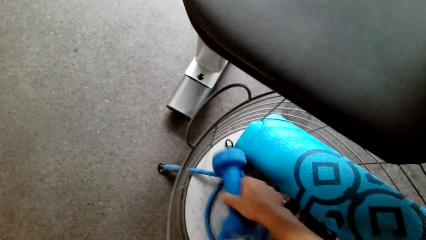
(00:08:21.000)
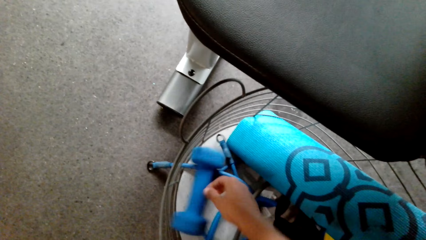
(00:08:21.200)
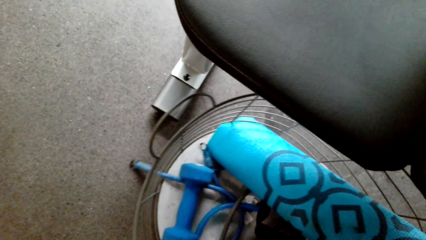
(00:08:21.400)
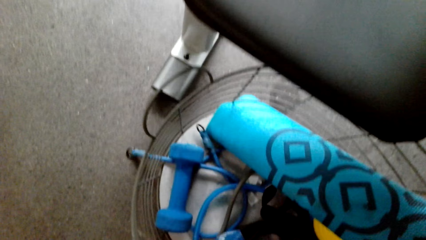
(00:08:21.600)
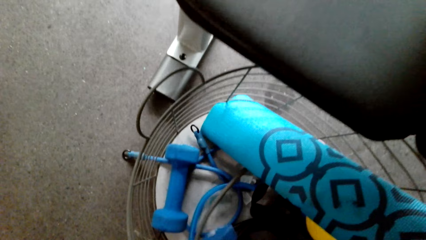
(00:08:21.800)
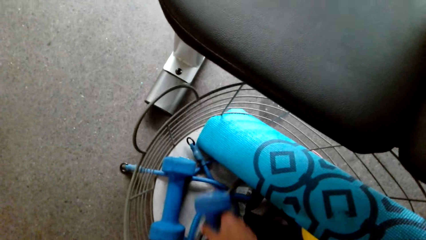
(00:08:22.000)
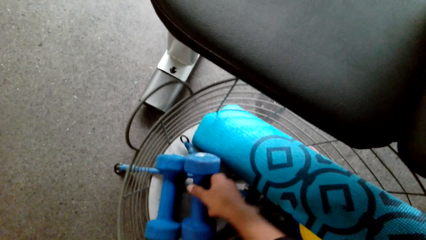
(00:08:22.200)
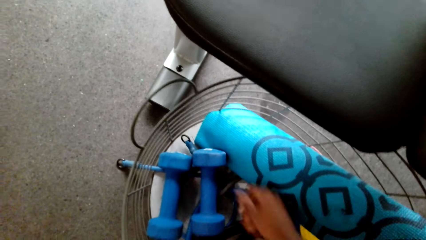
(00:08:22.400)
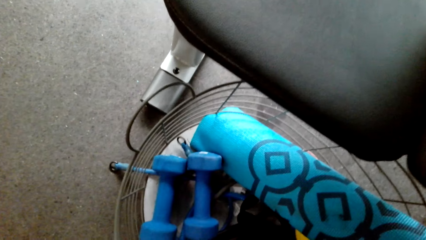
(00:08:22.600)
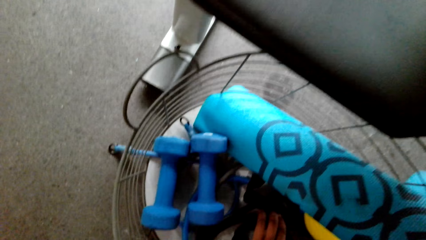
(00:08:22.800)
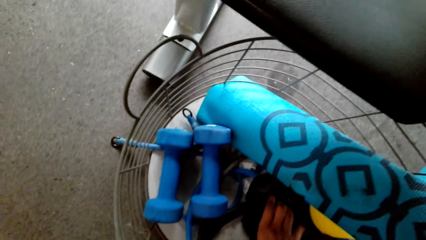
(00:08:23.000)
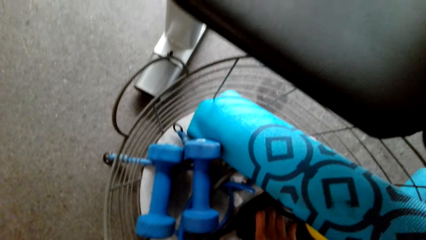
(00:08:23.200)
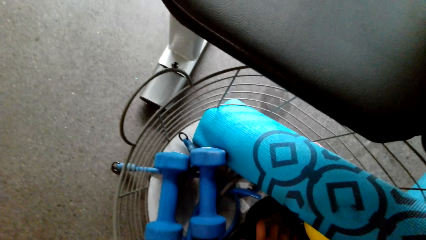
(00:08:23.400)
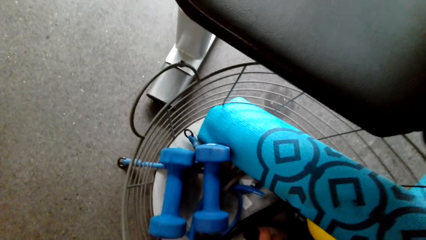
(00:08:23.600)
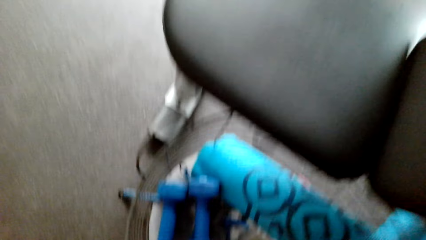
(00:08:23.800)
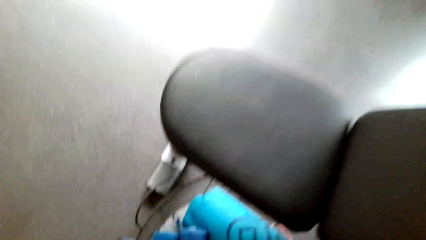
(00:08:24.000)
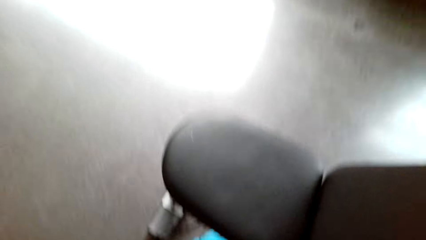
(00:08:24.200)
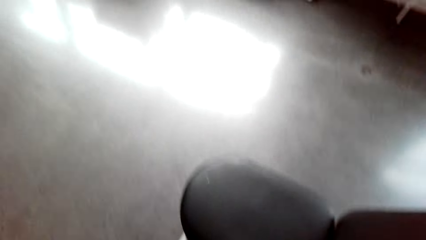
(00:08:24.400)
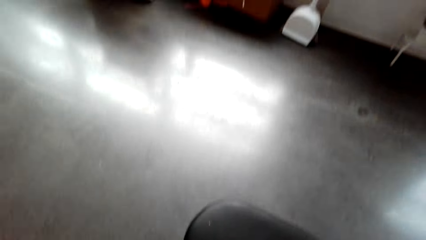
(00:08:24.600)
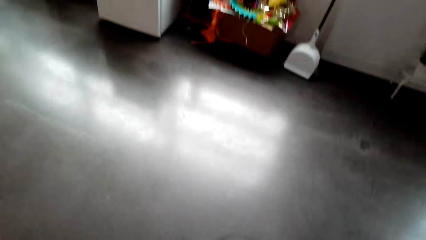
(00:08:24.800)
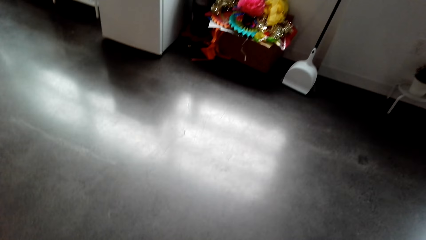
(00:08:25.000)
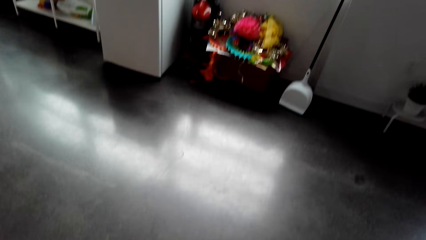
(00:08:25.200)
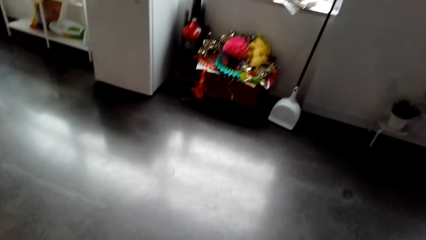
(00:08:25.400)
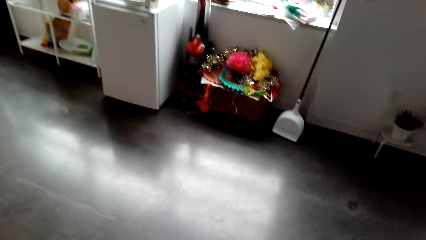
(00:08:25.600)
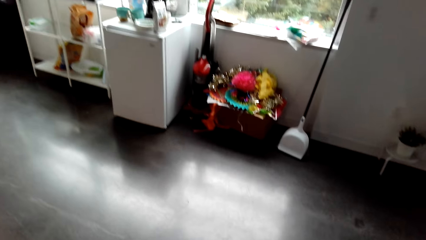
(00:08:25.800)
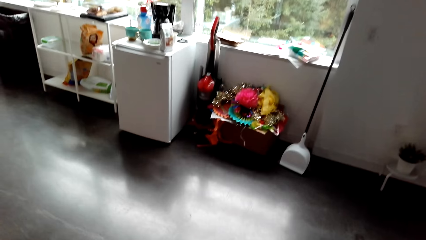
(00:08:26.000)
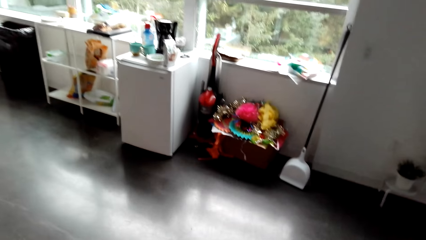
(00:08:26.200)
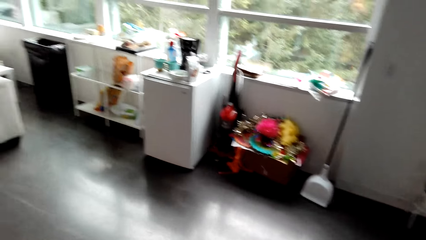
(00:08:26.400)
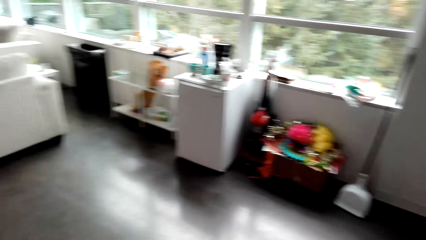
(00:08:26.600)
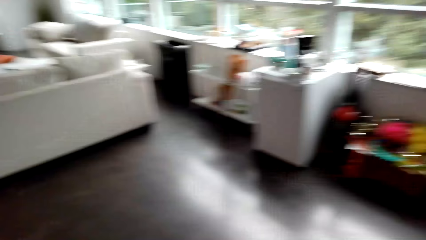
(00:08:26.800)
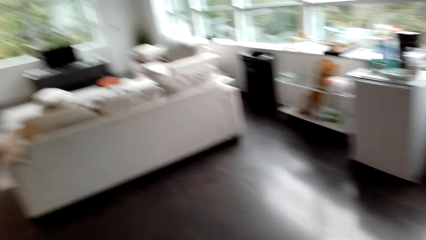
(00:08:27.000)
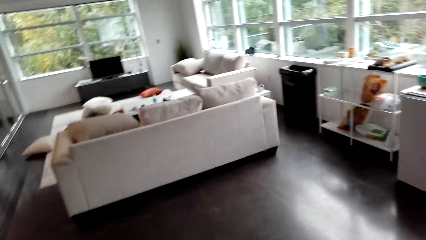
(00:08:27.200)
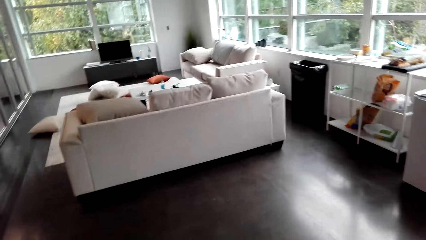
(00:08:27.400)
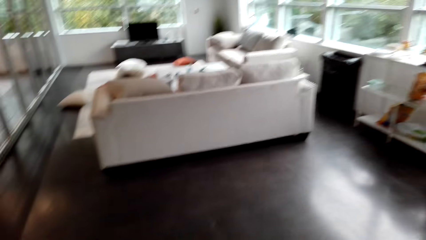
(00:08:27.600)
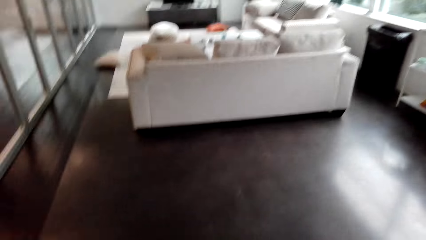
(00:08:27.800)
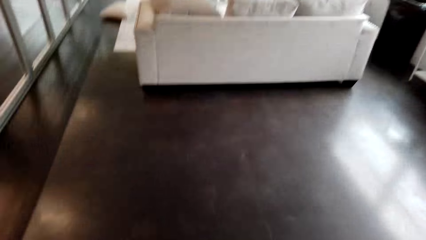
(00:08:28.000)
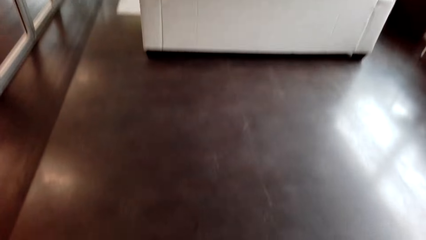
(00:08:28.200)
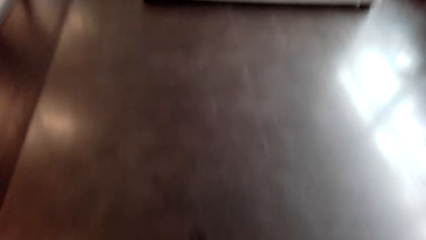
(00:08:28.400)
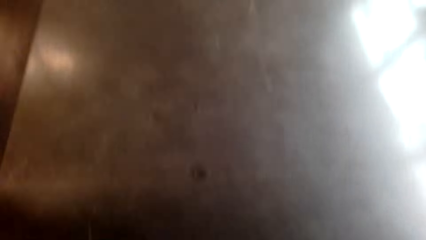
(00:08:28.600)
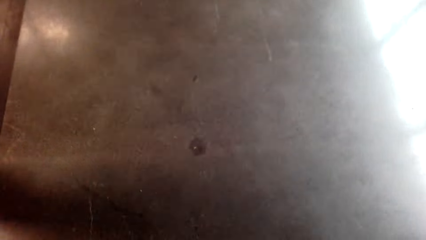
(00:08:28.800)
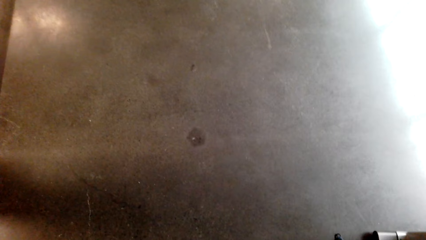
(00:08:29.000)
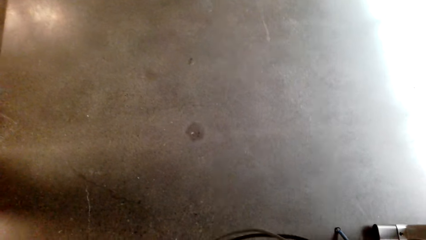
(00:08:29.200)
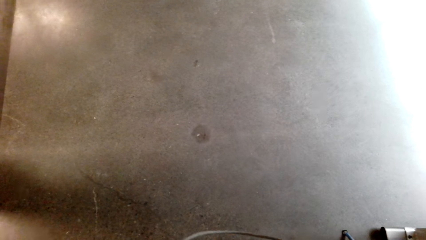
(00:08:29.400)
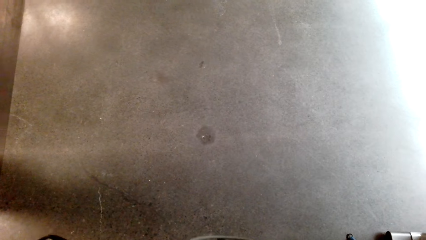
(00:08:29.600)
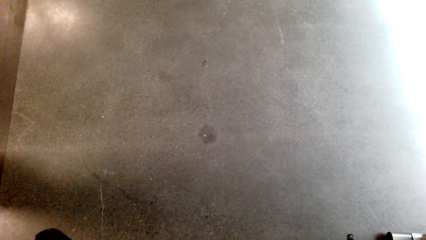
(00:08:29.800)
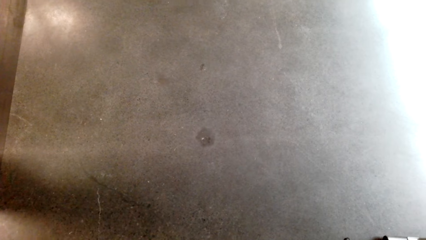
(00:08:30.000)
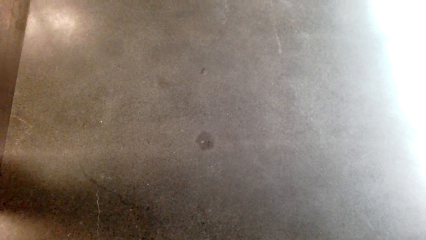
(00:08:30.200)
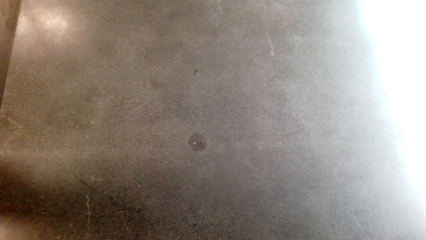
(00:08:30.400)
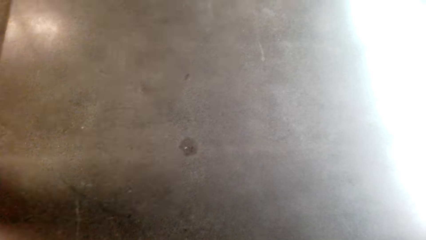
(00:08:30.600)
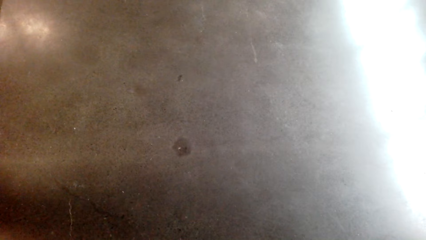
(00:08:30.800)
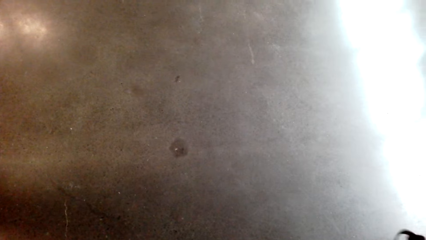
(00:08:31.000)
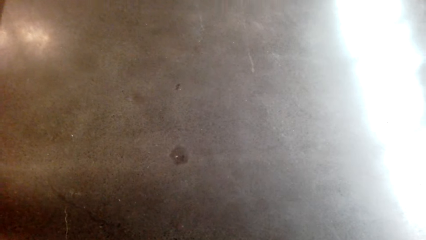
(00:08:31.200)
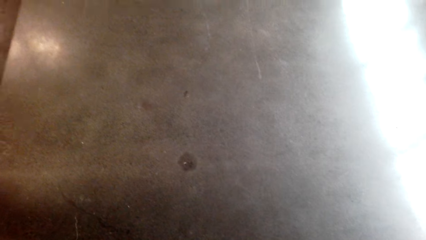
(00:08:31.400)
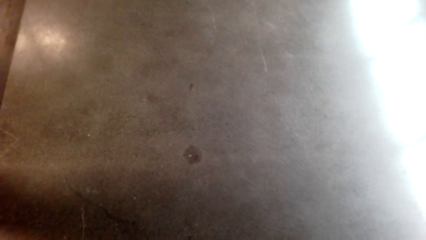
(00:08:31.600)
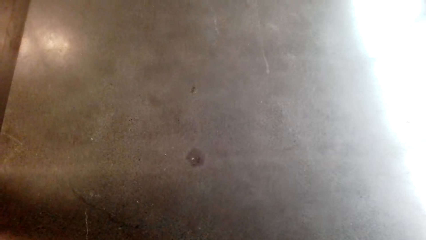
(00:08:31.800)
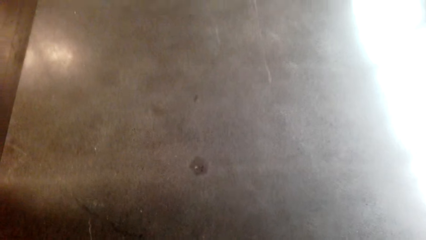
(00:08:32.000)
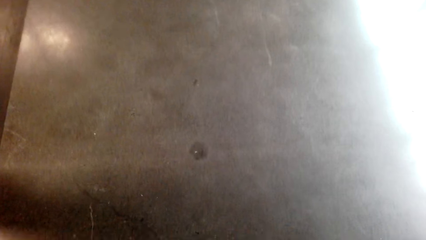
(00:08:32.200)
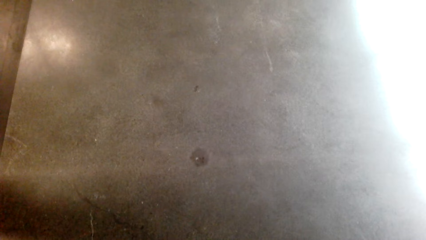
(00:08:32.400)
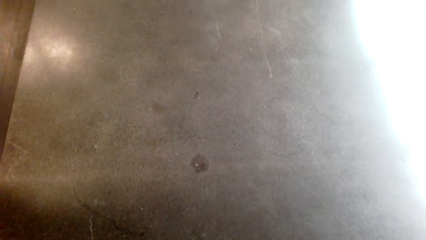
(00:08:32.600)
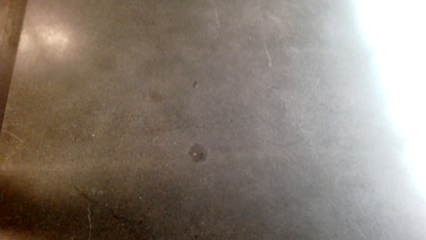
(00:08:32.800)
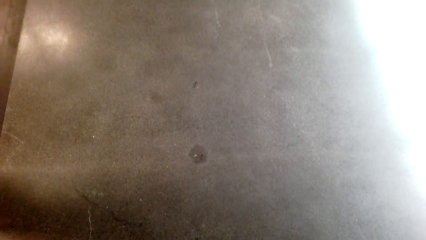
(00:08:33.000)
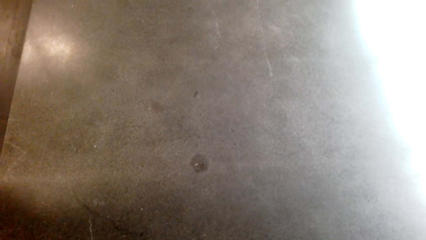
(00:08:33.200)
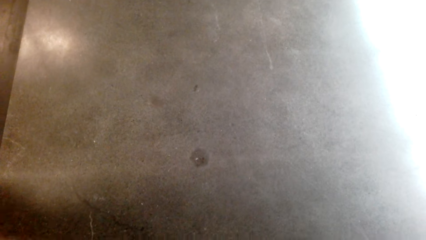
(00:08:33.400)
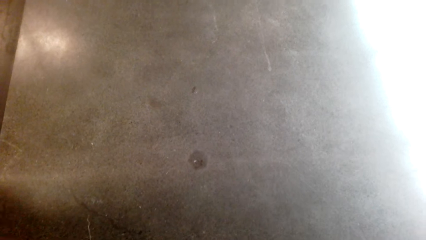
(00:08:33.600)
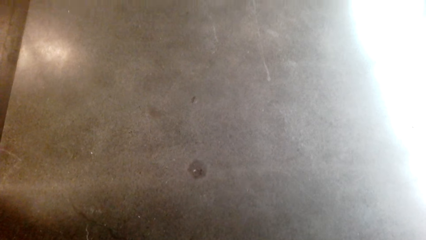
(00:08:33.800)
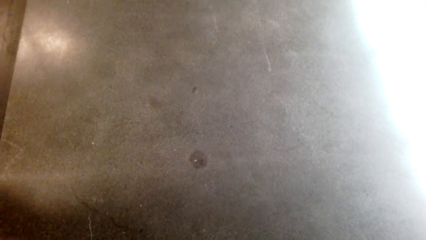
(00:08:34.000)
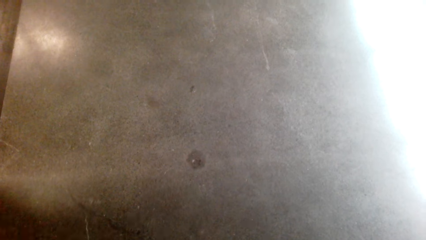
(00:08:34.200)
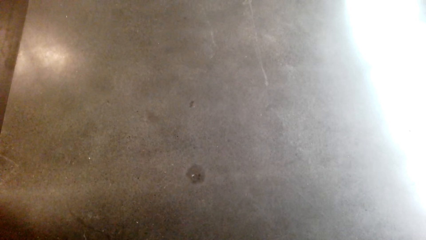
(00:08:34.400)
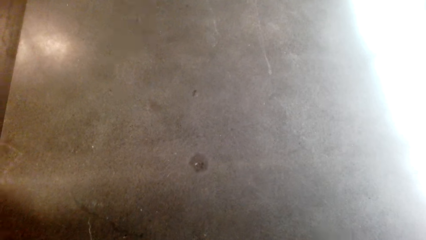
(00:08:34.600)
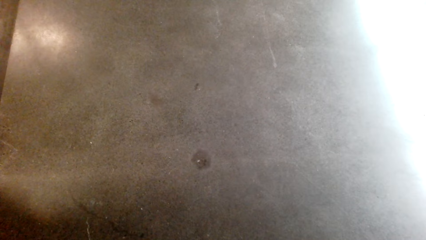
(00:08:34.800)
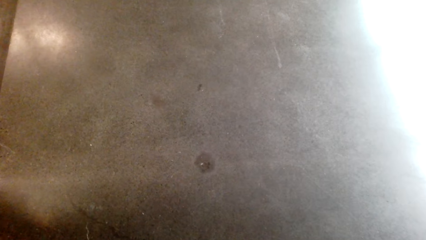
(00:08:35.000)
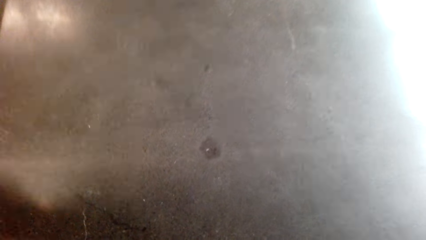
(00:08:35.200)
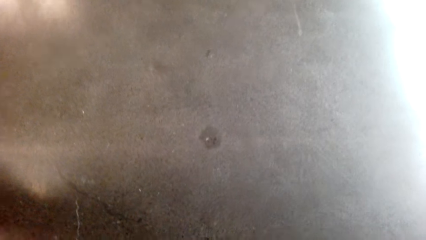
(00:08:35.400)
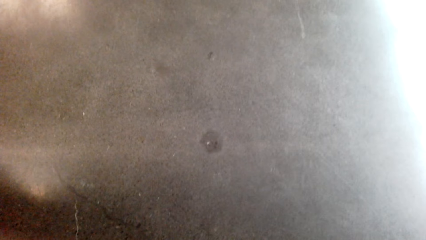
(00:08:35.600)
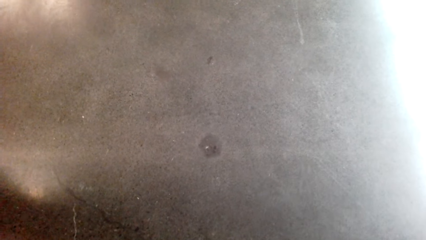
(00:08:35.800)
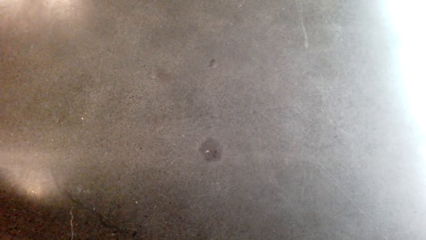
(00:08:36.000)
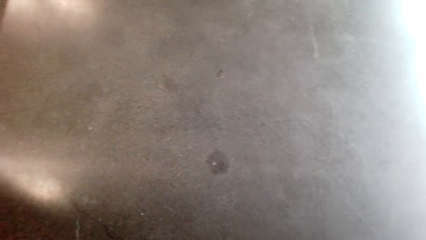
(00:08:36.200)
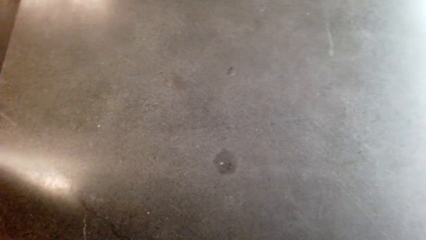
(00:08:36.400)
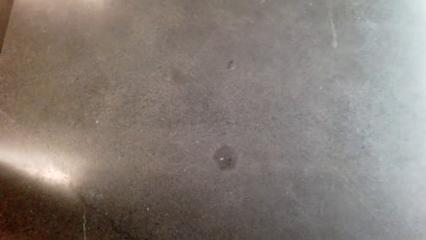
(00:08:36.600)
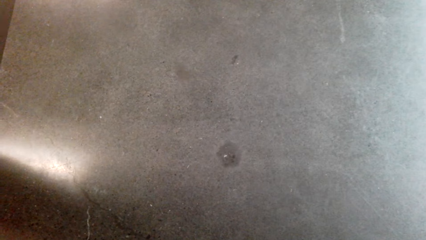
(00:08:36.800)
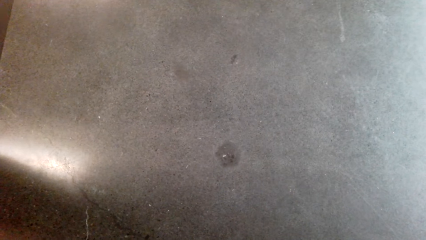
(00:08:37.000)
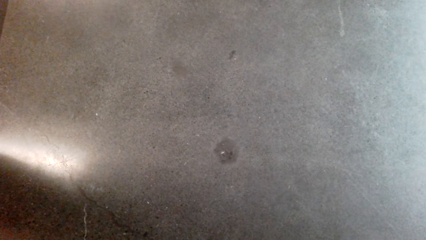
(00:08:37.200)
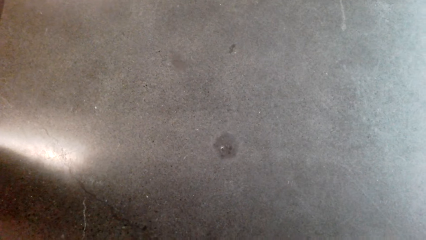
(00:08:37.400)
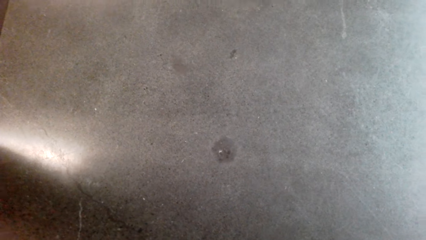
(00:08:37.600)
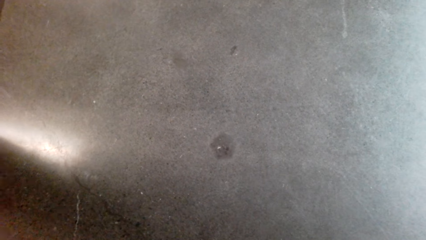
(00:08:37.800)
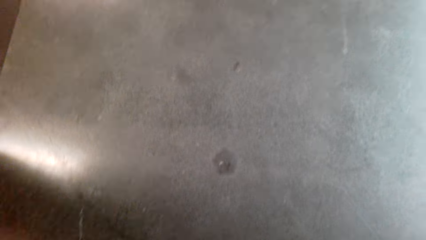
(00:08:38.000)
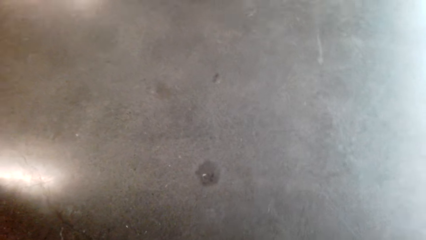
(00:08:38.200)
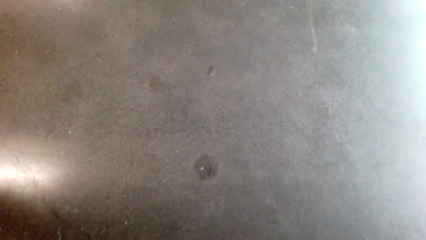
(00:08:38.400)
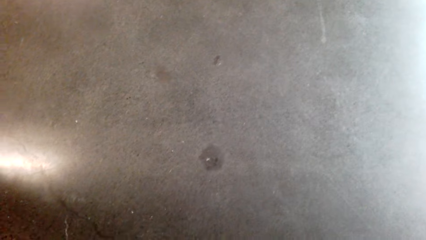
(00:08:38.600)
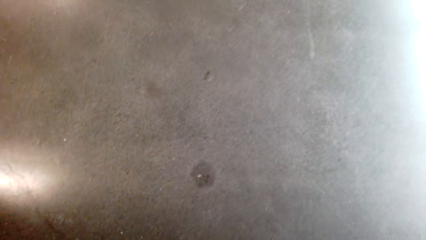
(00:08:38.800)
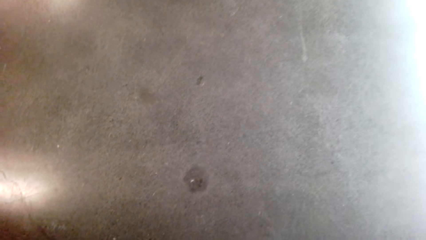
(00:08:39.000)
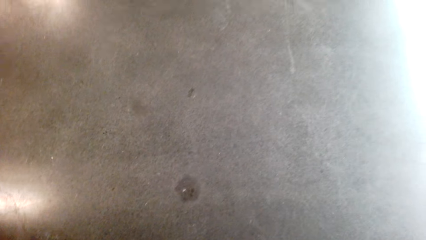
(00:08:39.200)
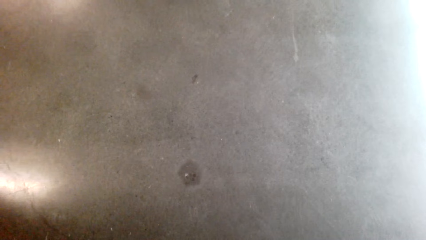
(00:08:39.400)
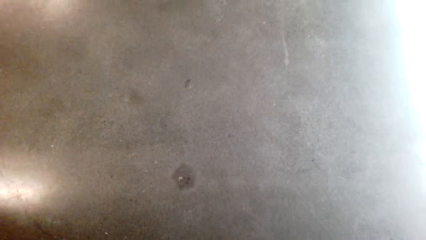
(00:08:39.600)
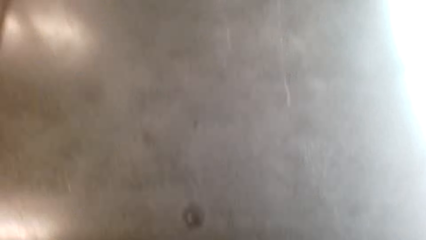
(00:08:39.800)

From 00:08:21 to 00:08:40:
The camera wearer takes a battling rope on the floor. They look around. They exercise.
